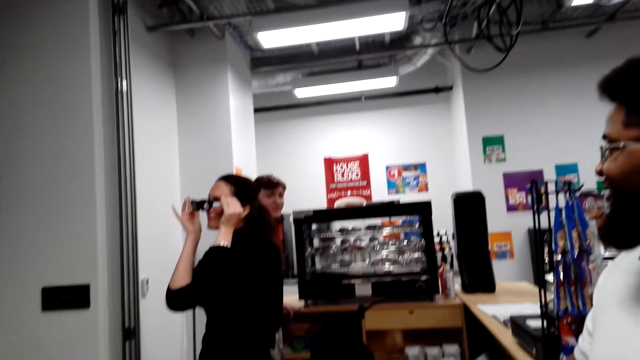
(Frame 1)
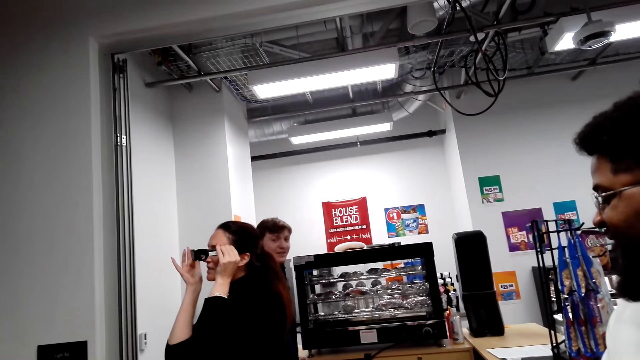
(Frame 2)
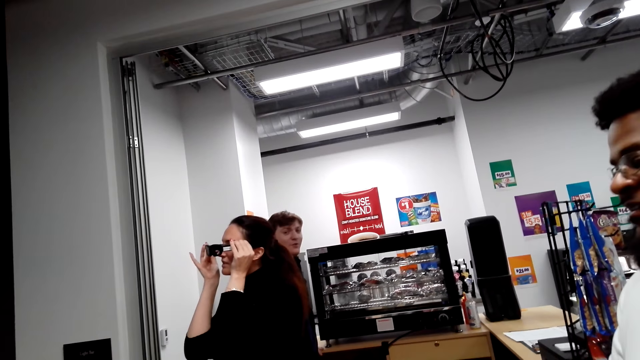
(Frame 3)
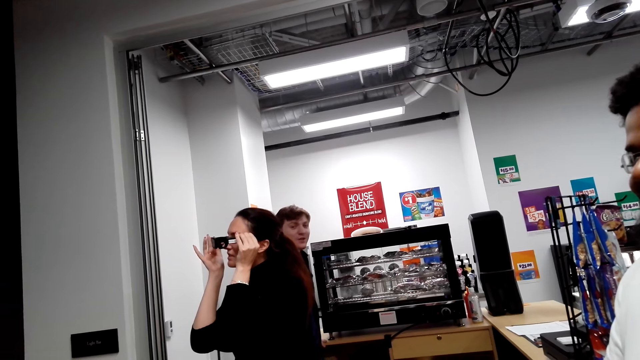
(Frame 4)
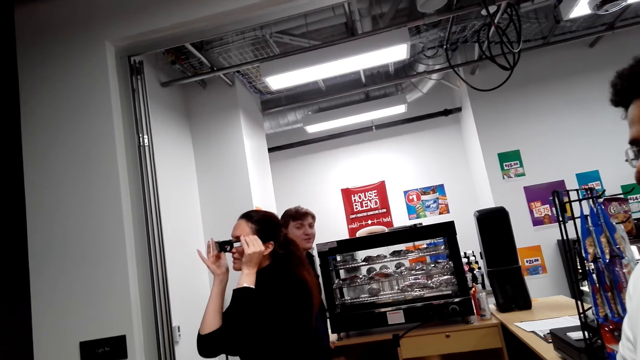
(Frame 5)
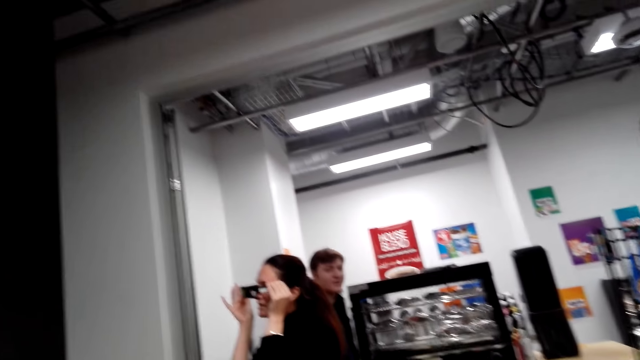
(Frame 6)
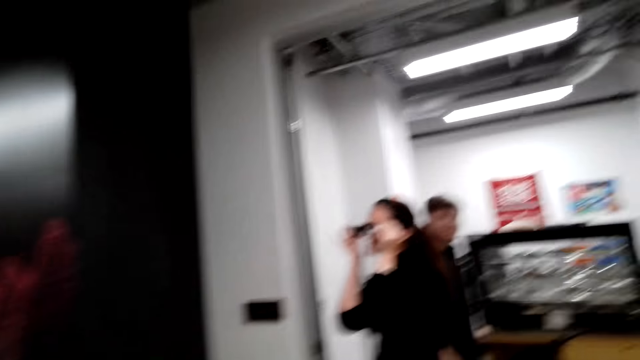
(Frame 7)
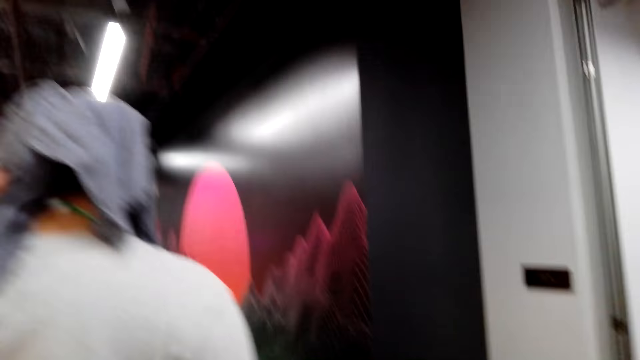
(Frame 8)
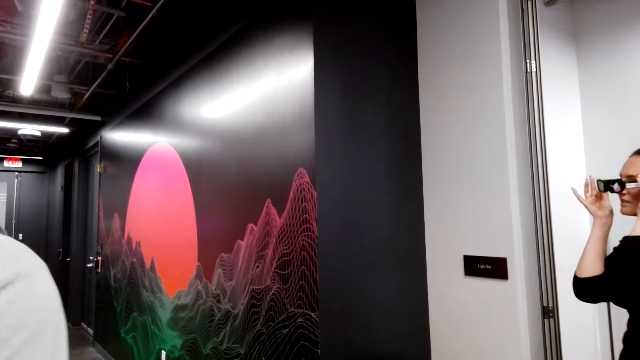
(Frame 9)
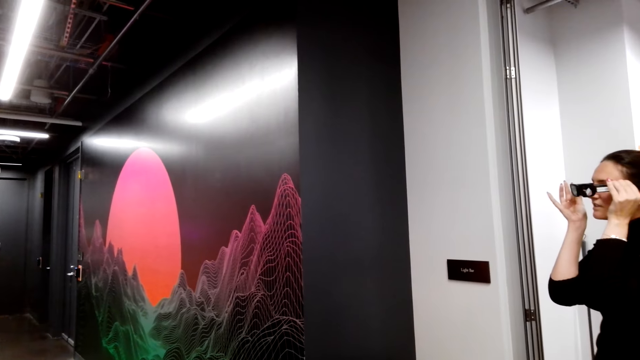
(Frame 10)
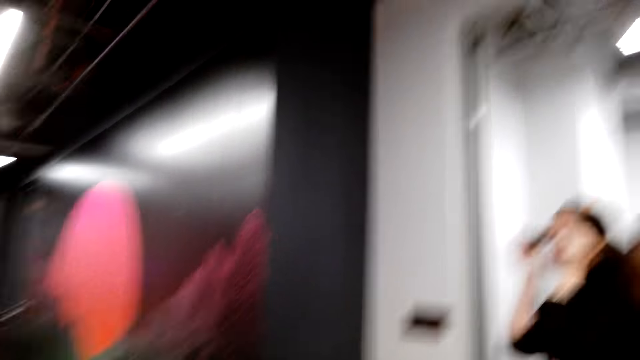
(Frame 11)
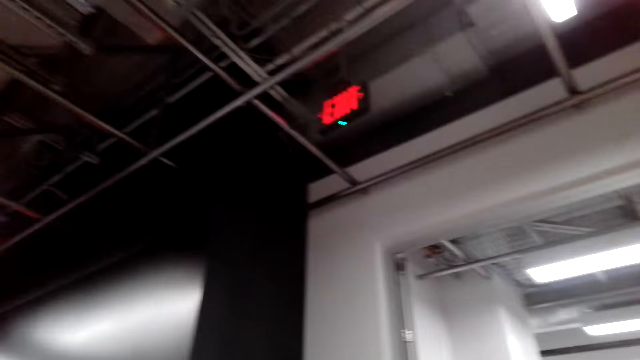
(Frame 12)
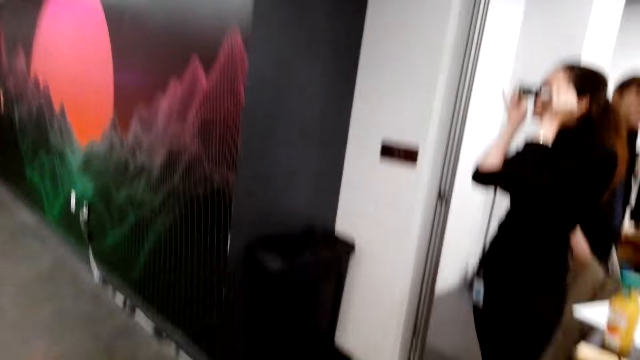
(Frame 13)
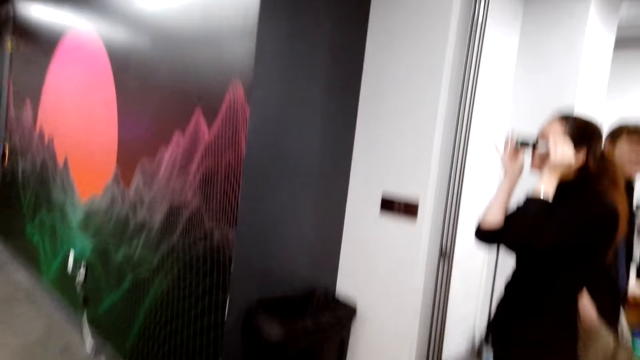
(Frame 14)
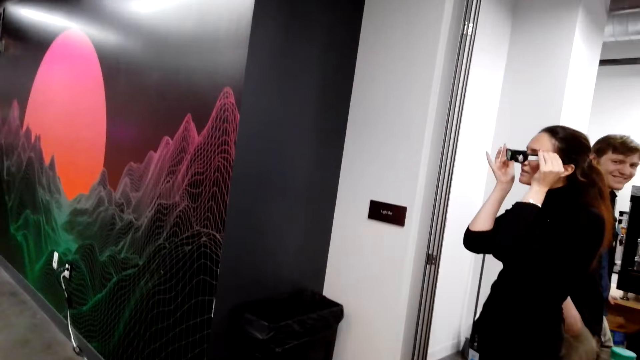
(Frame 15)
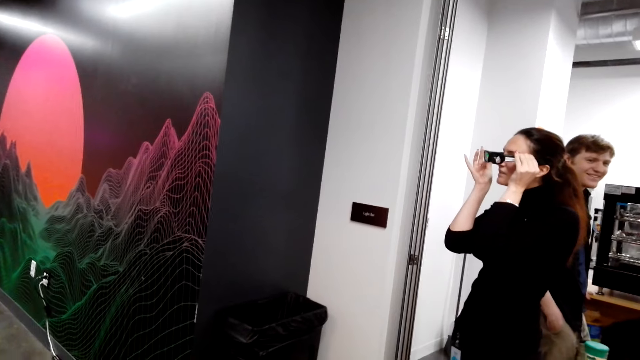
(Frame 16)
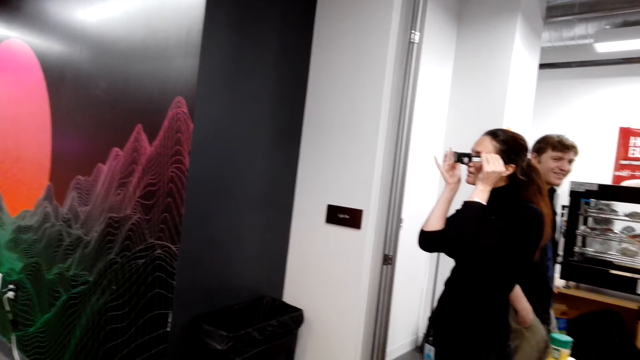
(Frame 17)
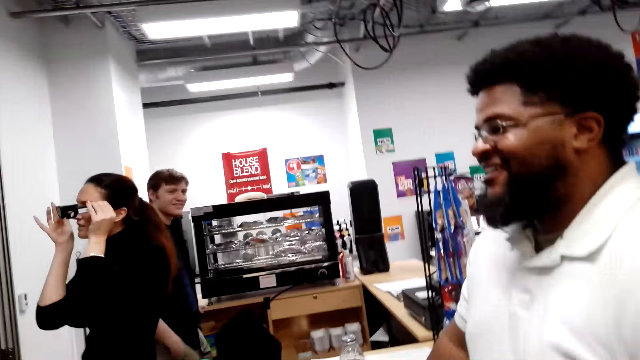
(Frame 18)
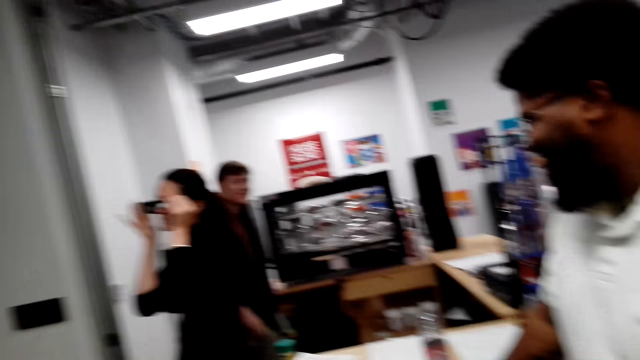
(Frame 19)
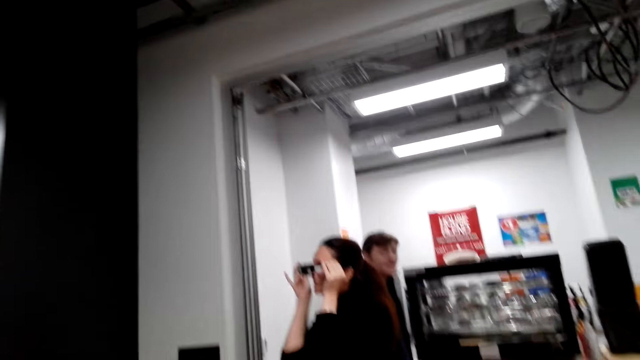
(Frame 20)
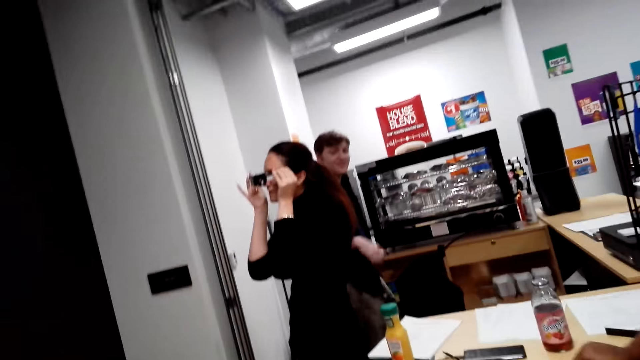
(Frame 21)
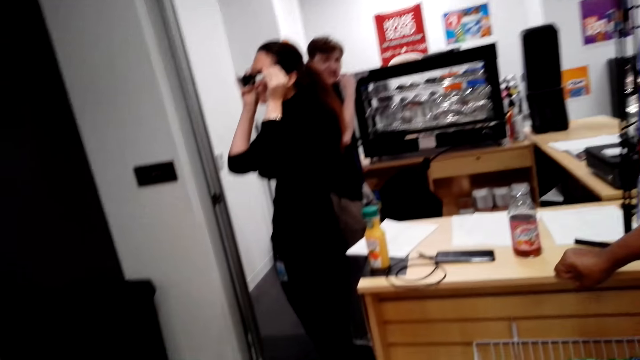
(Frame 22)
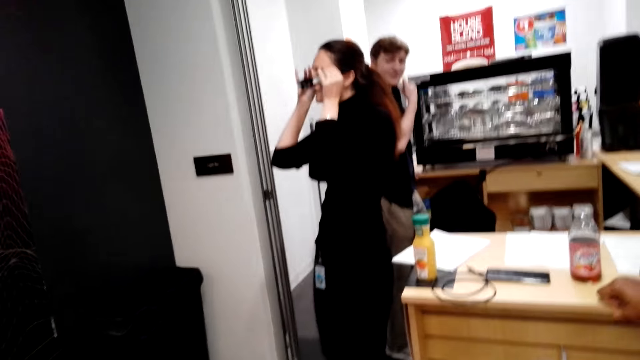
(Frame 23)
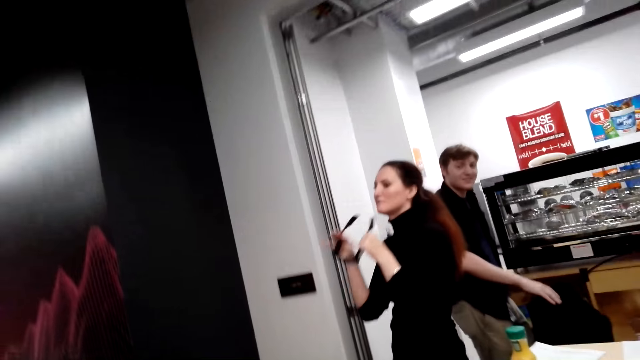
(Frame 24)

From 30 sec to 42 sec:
A person communicates to the camera wearer. The camera wearer looks around.

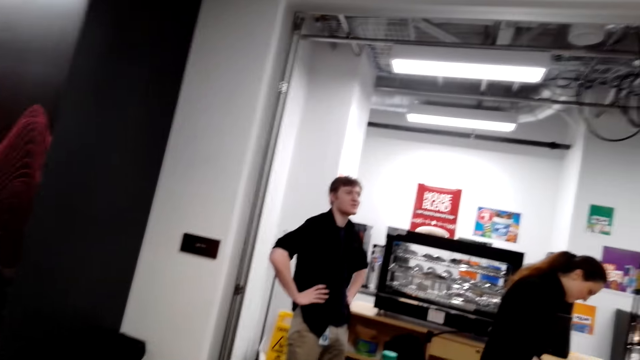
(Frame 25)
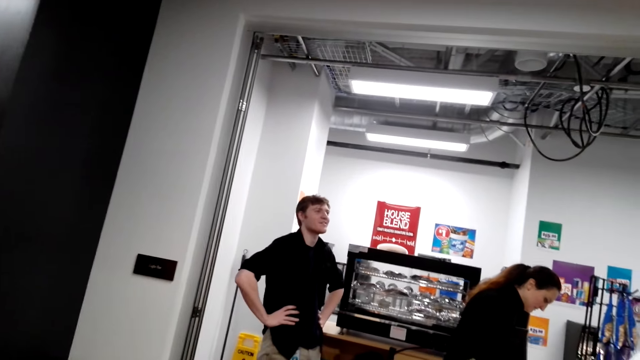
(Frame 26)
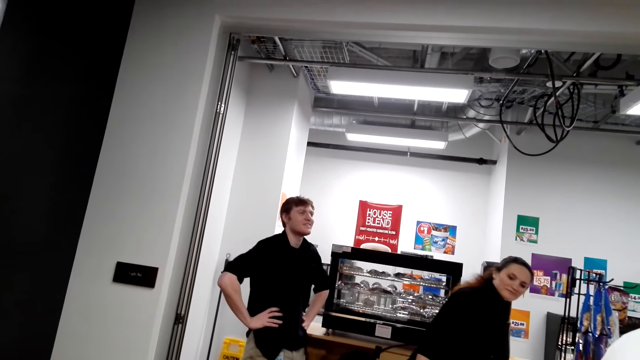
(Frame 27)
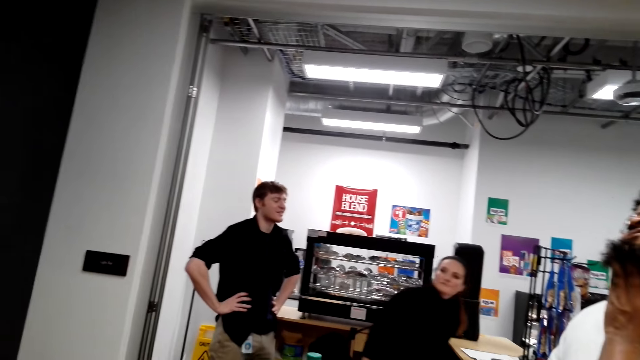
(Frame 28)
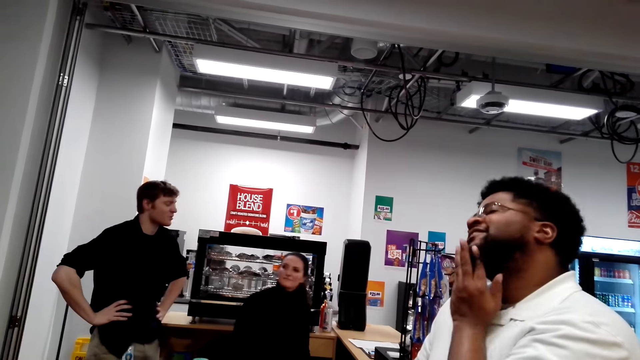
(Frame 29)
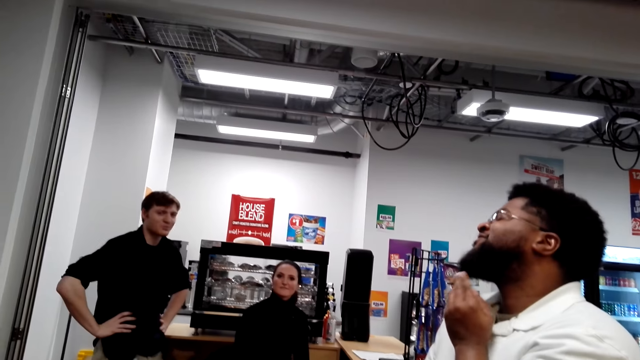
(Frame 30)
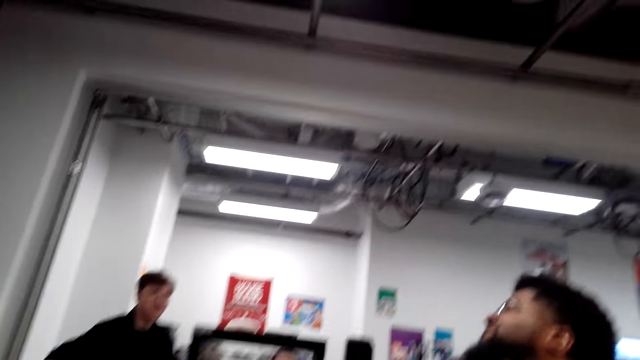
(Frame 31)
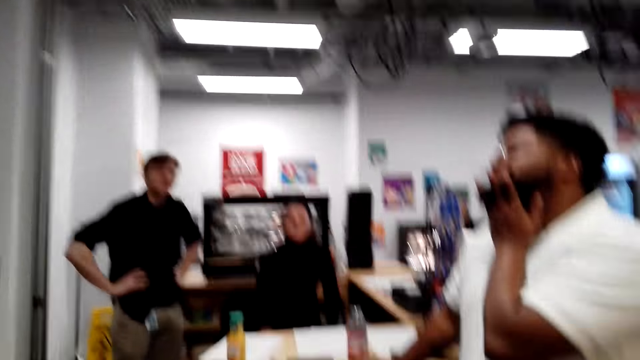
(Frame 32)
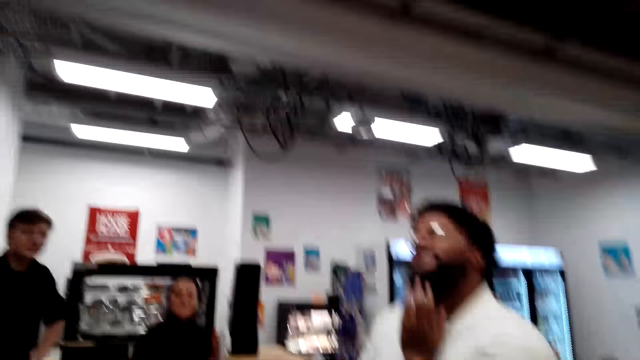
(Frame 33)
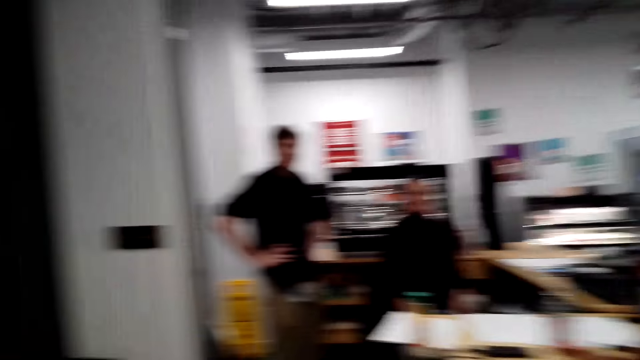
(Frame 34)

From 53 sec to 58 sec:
A person puts on glasses.

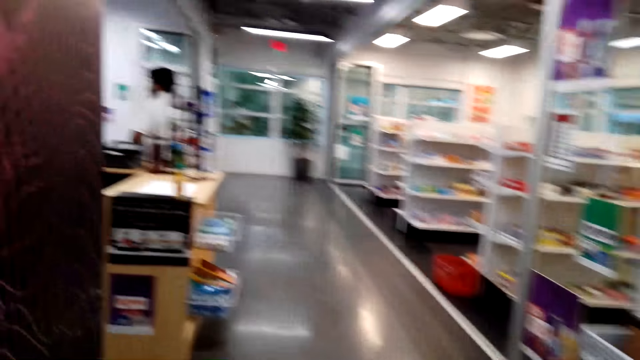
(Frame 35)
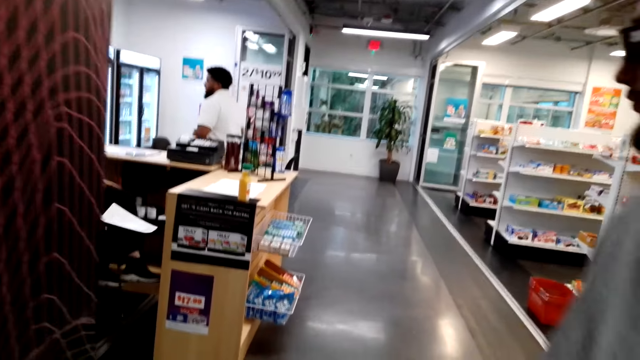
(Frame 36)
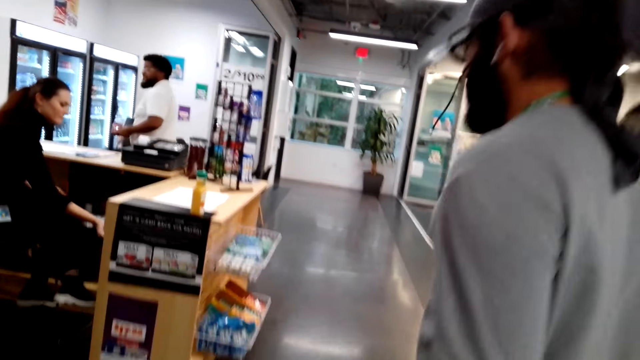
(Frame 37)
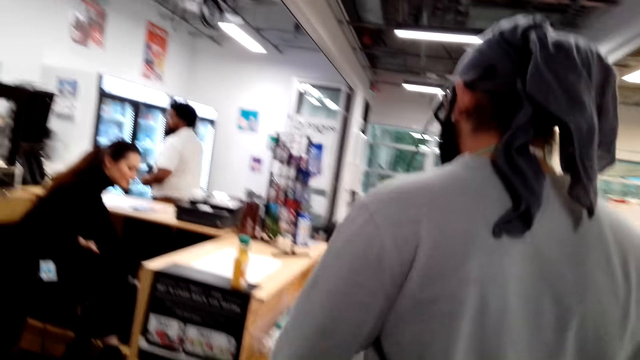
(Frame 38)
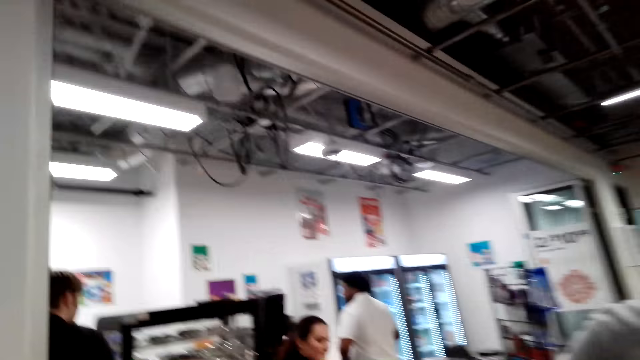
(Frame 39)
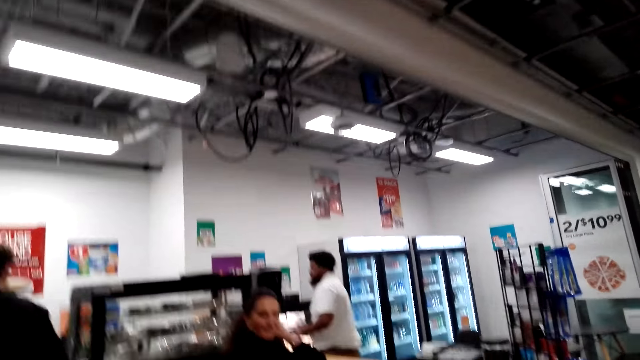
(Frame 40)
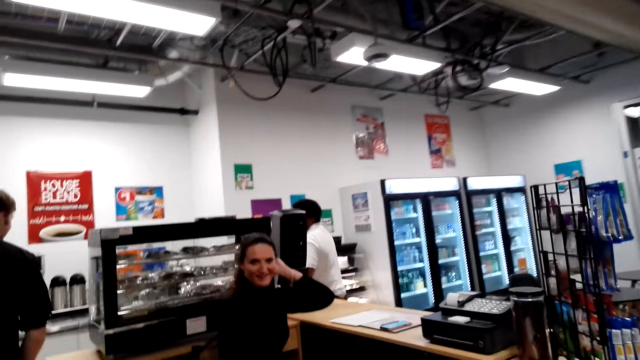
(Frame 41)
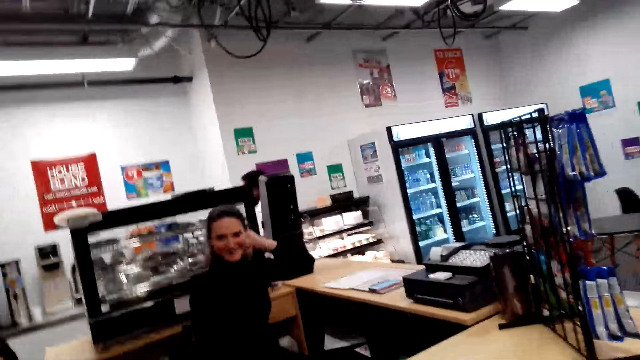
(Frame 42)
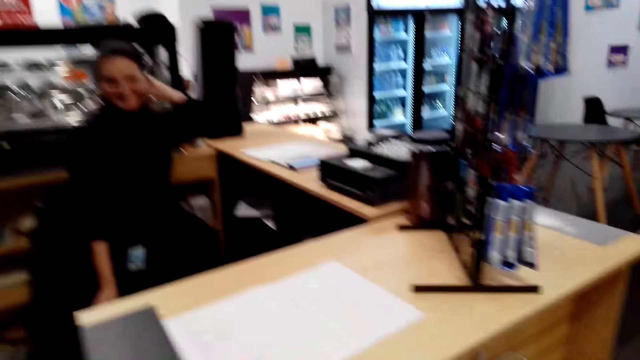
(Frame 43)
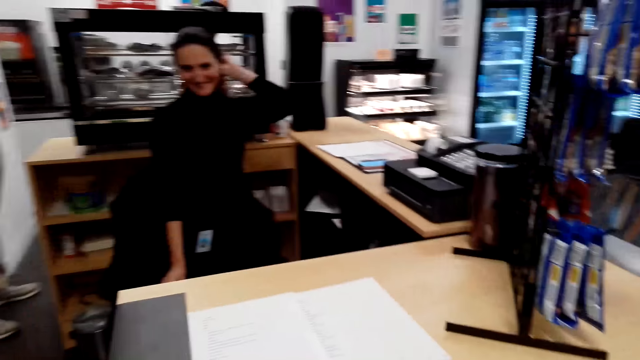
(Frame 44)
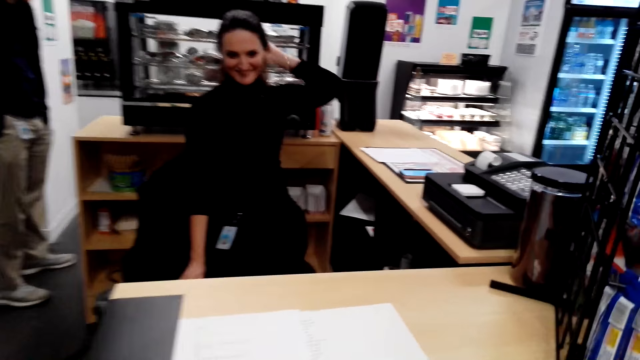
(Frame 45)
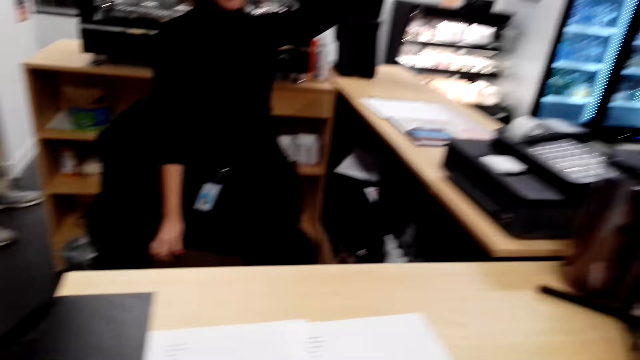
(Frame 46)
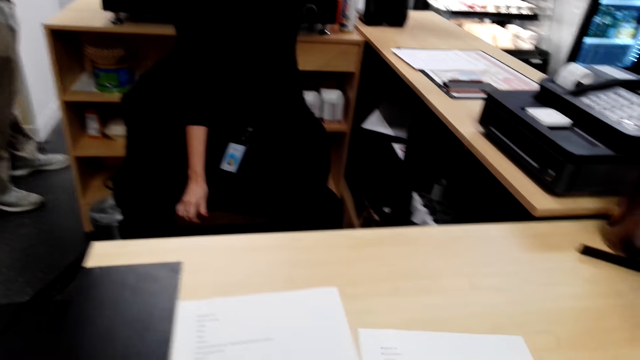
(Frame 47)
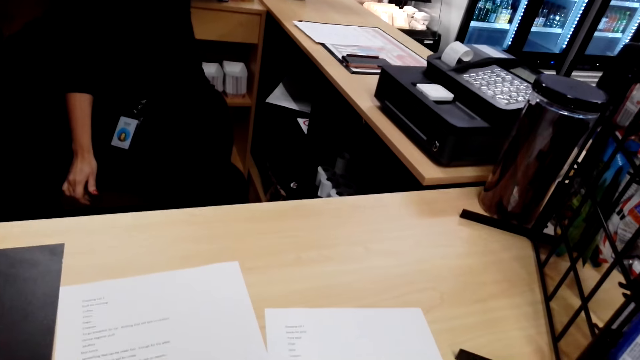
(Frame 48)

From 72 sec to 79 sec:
The person walks around. The camera wearer talks to another person.
